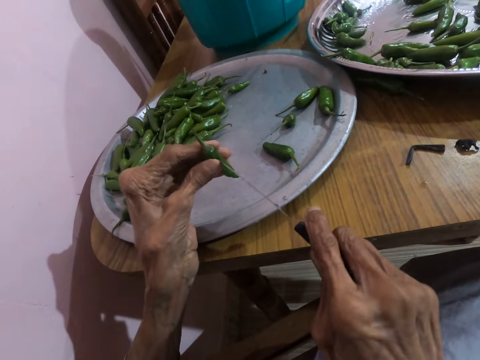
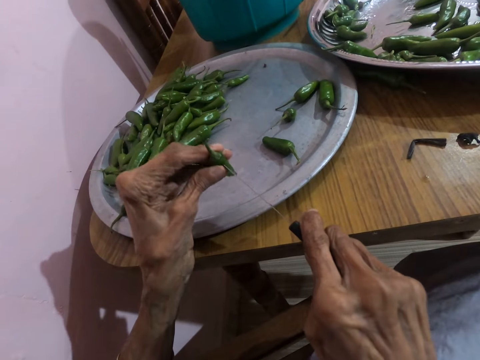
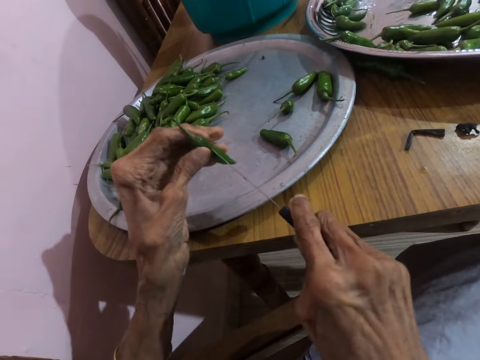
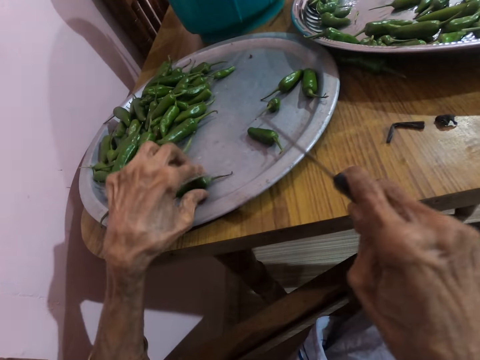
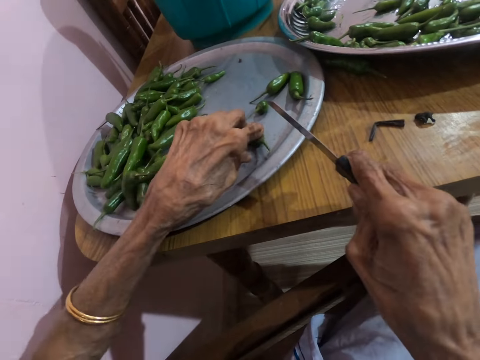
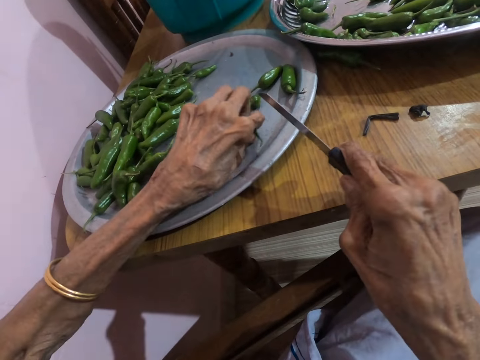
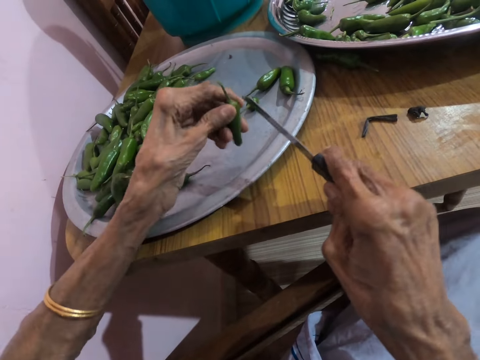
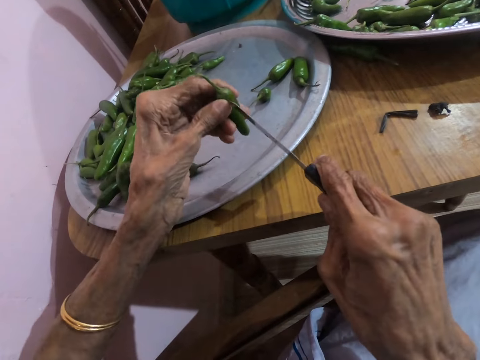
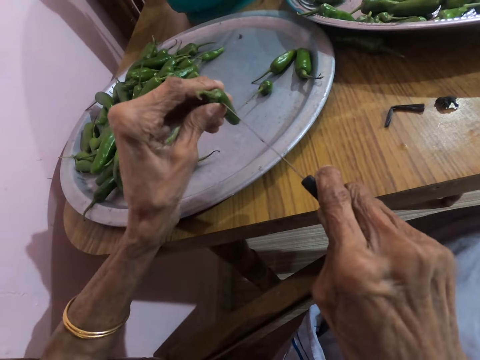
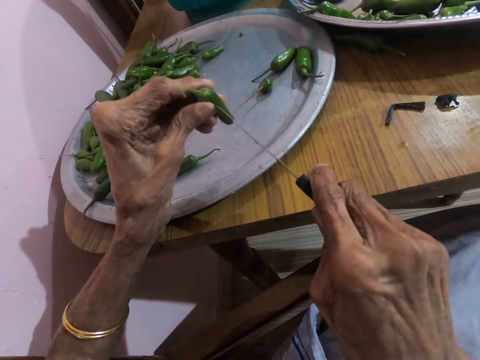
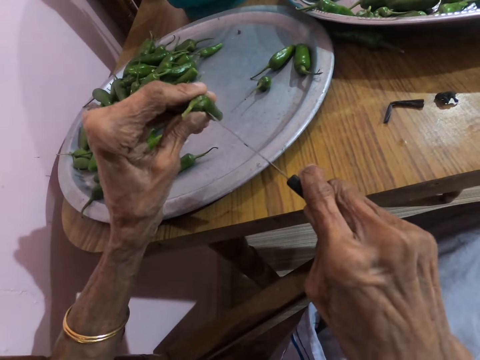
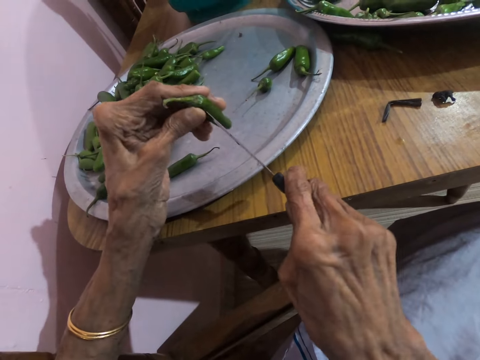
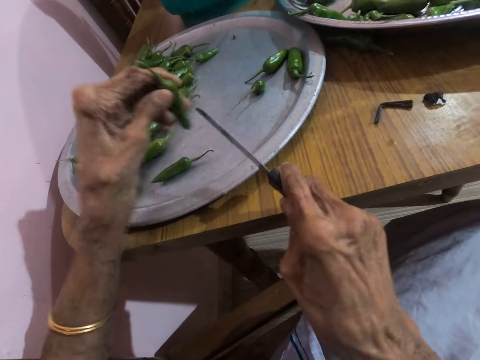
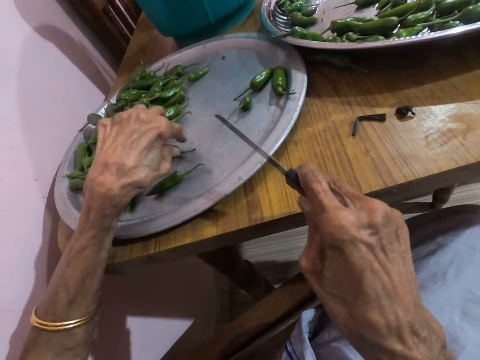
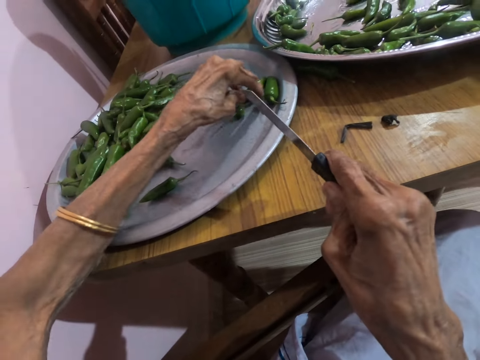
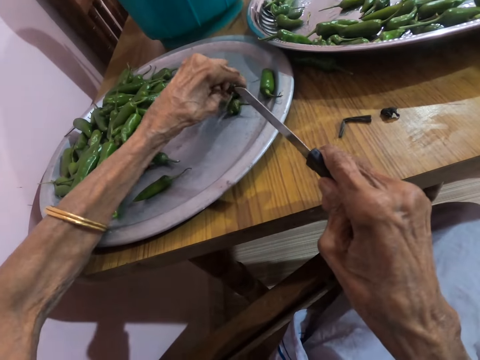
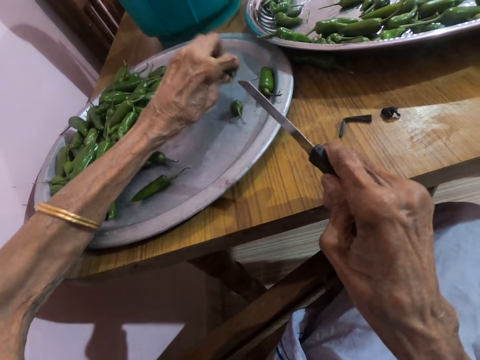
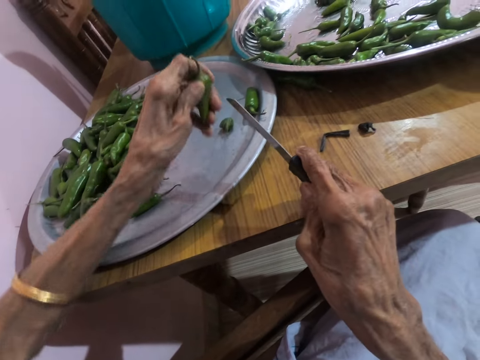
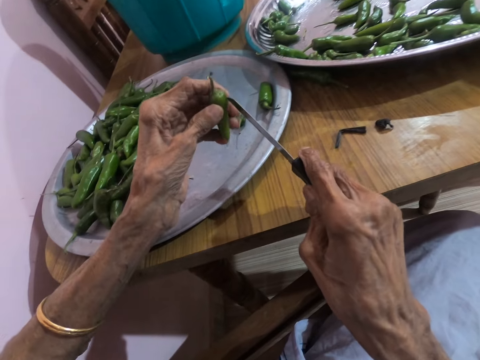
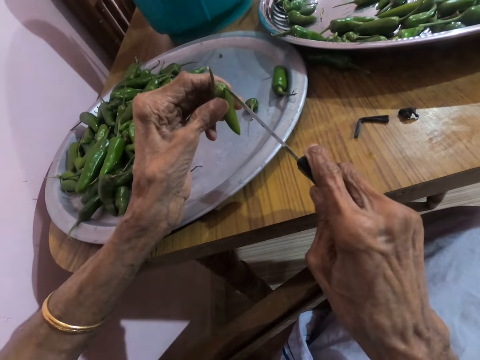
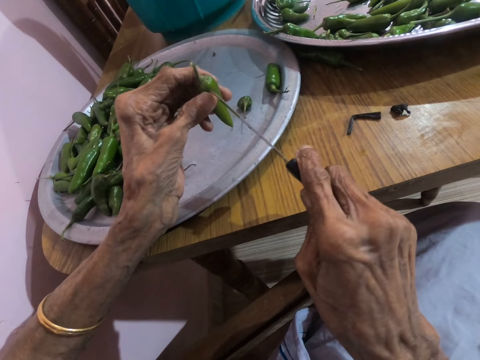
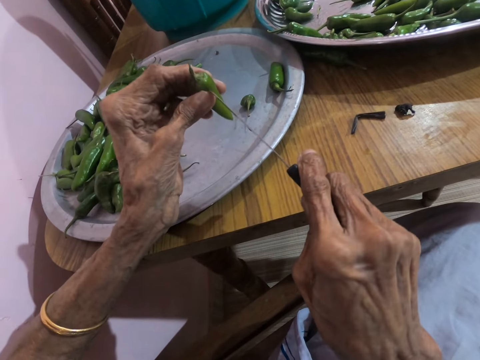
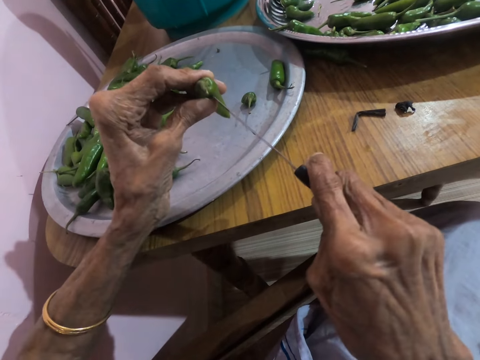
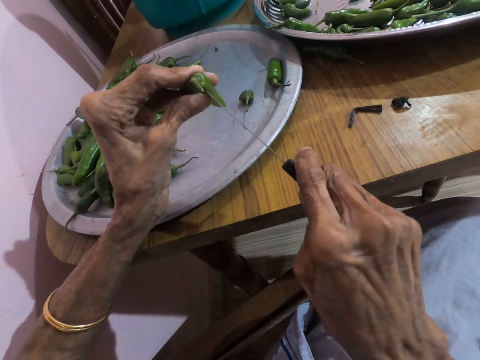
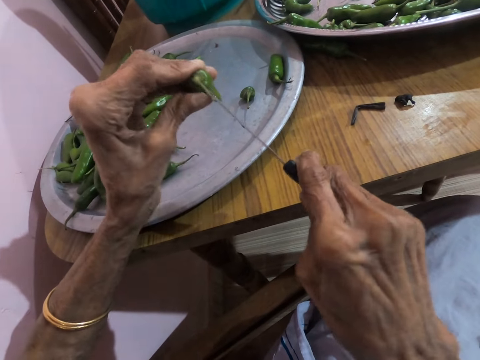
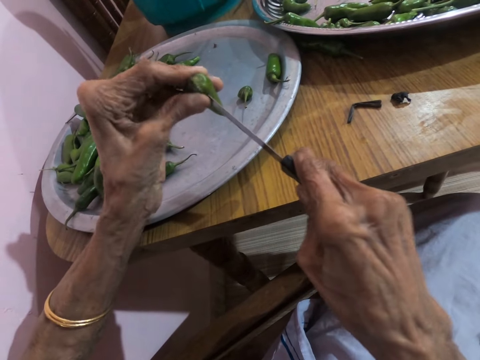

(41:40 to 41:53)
The camera wearer pierces the green chili pepper in her left hand with the knife in her right hand. She drops the pepper in her left hand on the tray on the table. She picks up the pepper from the tray on the table with her left hand. She pierces the pepper in her left hand with the knife in her right hand. She drops the pepper in her left hand on the tray on the table. She picks up the pepper from the tray on the table with her left hand. She pierces the pepper in her left hand with the knife in her right hand.

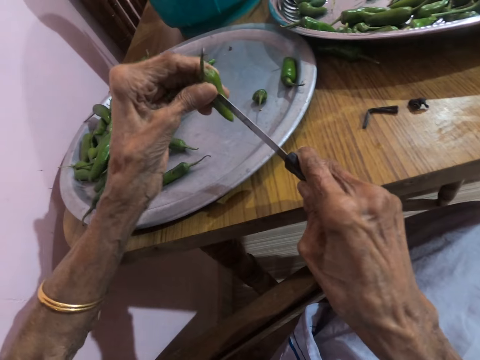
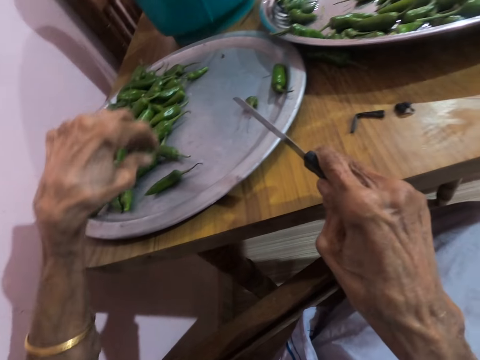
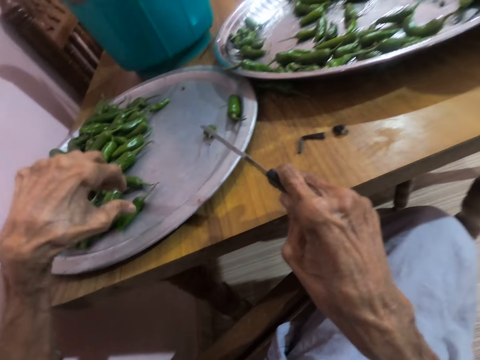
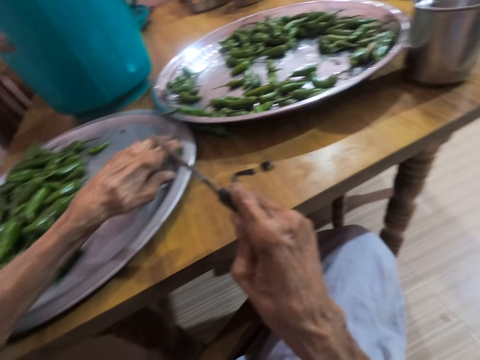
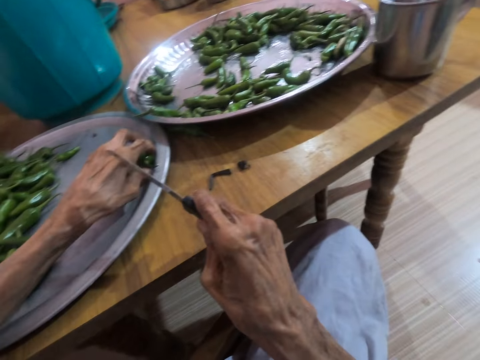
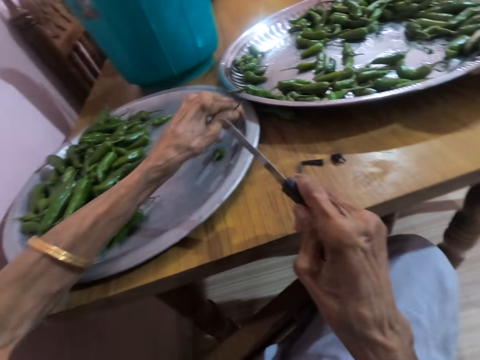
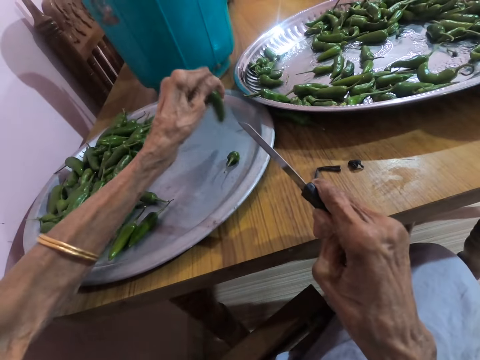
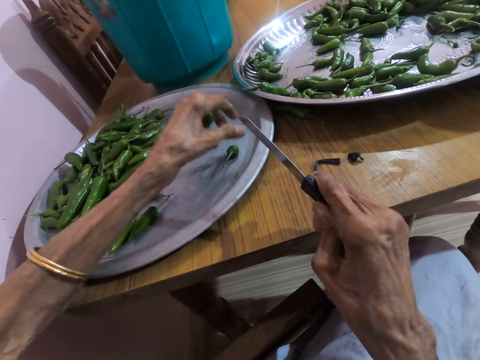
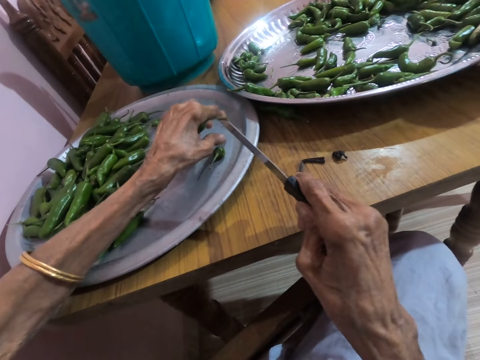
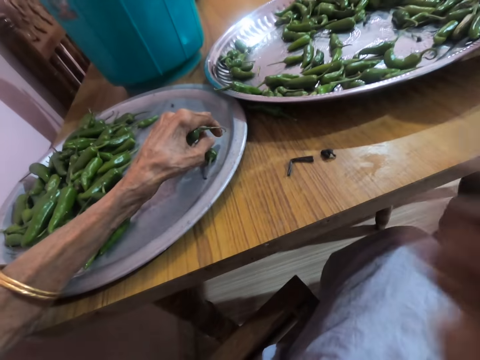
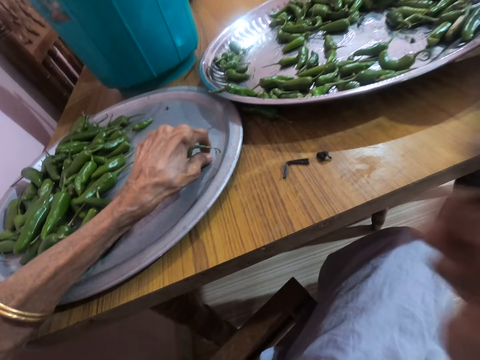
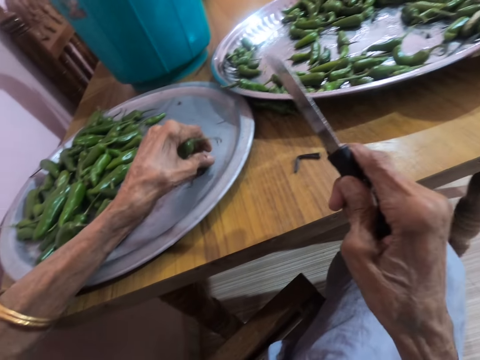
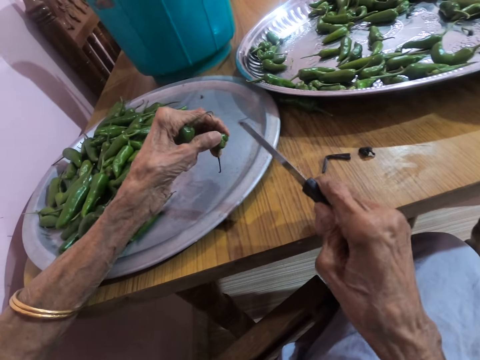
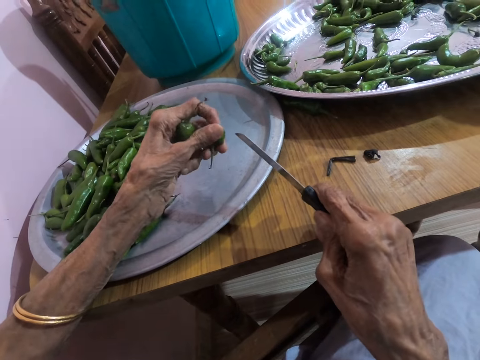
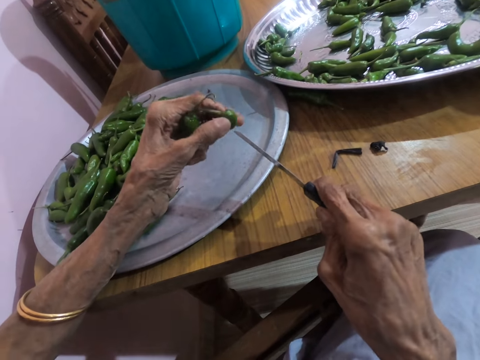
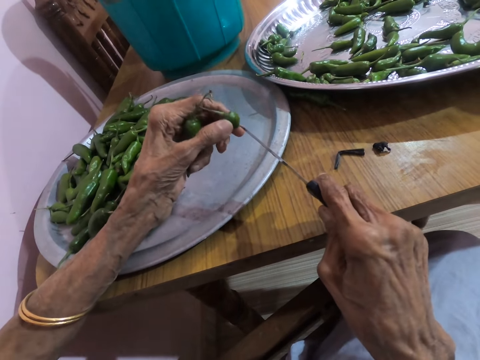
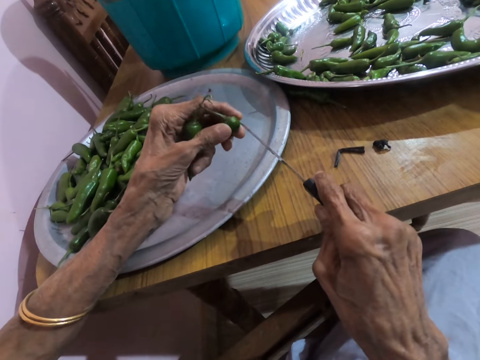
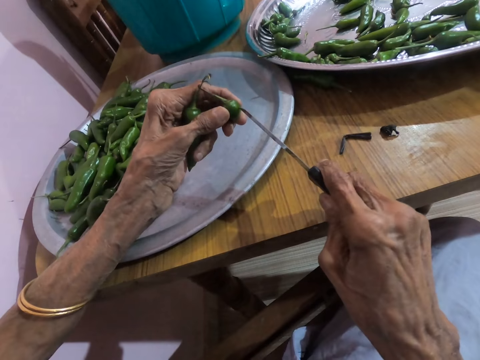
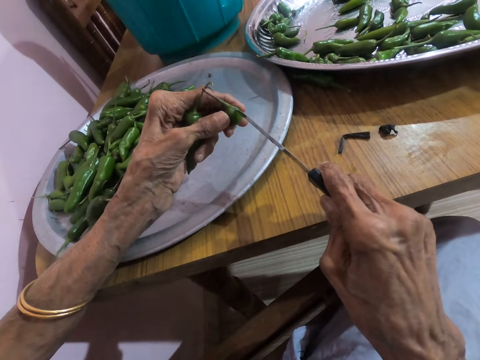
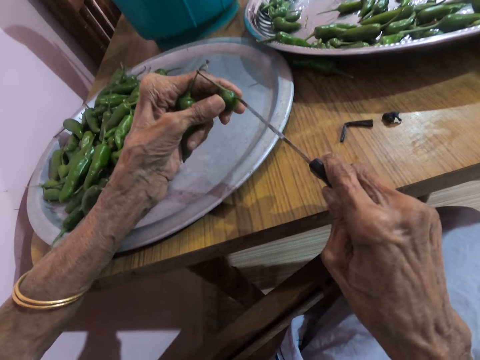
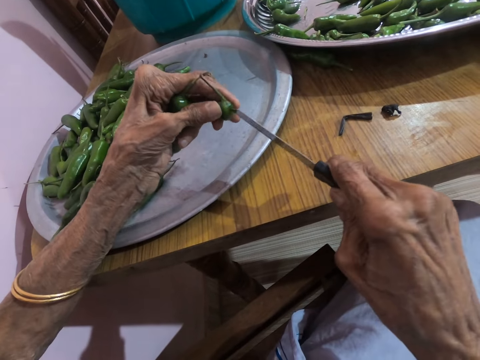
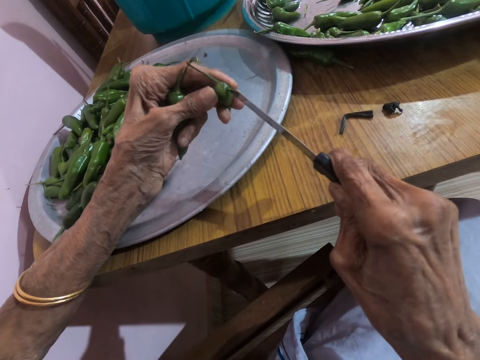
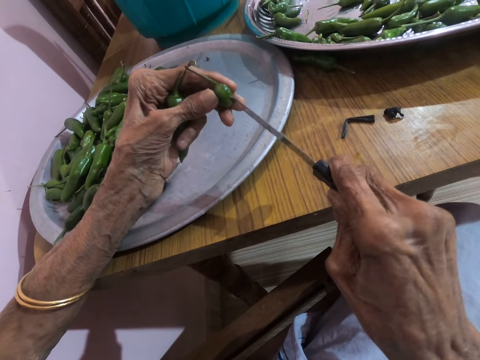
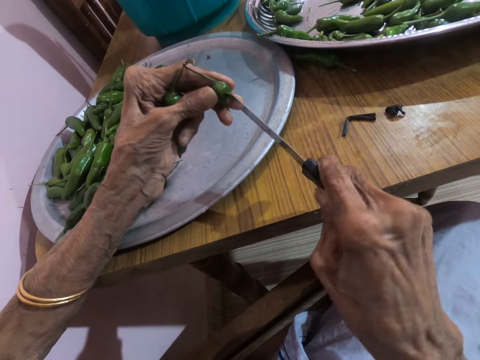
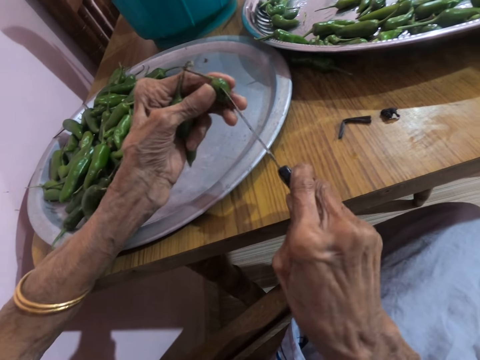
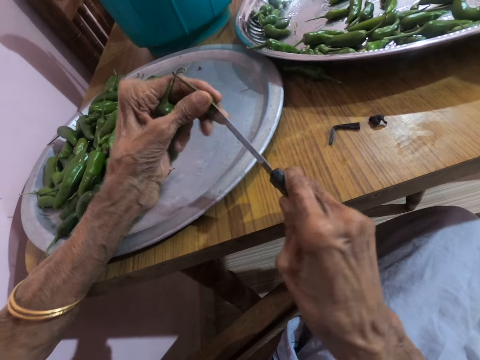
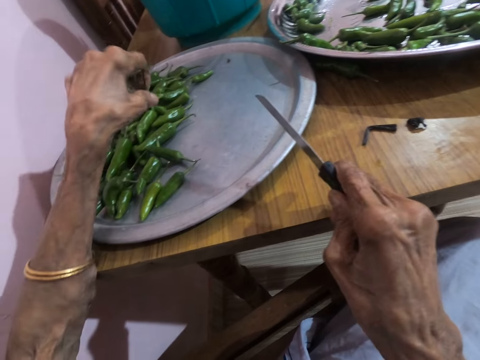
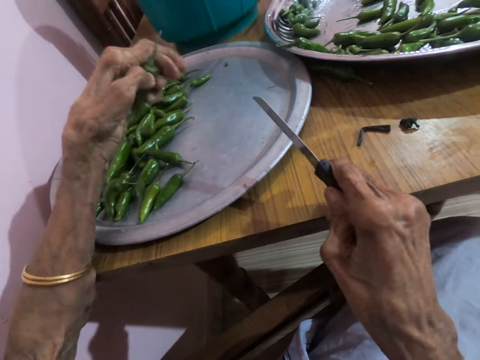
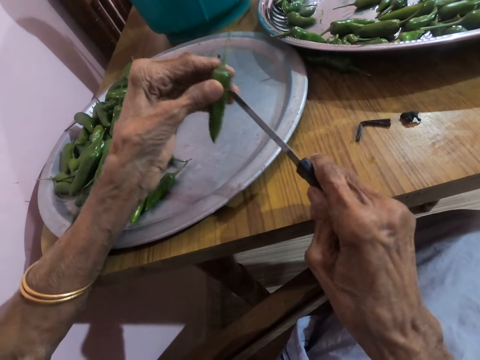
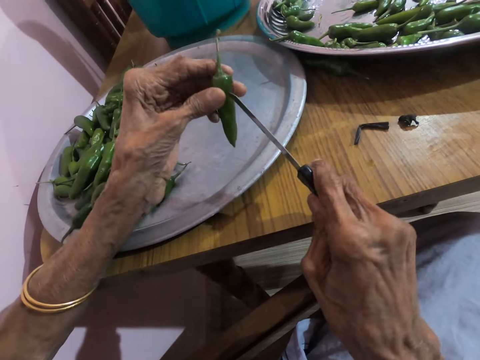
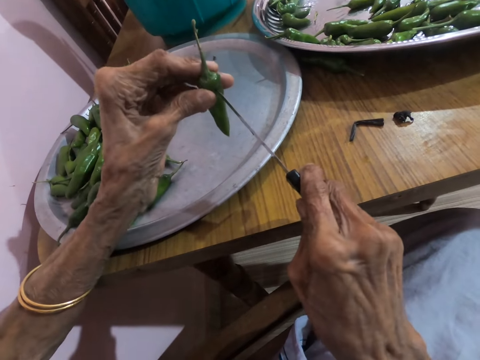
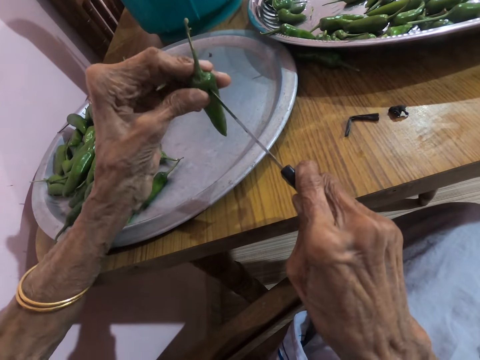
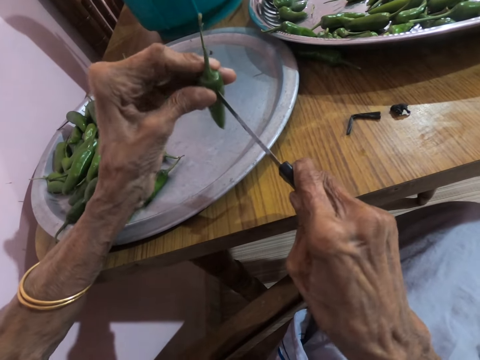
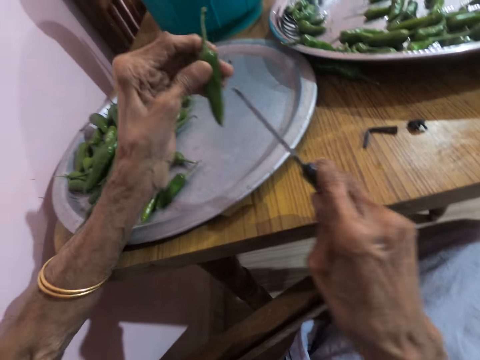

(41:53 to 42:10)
The camera wearer drops the green chili pepper in her left hand on the tray on the table. She picks up the pepper from the tray on the table with her left hand. She talks with a person. She picks up the pepper from the tray on the table with her left hand. She talks with the person. She pierces the pepper in her left hand with the knife in her right hand. She drops the pepper in her left hand on the tray on the table. She pierces the pepper in her left hand with the knife in her right hand.
